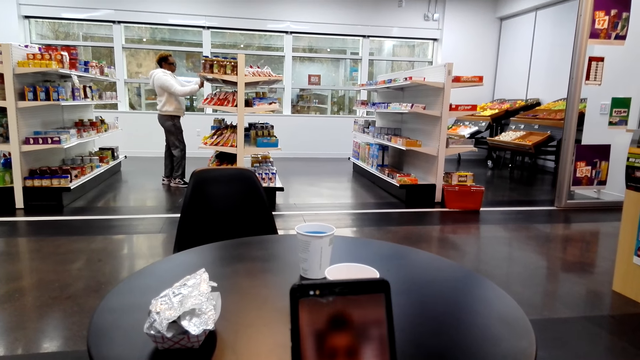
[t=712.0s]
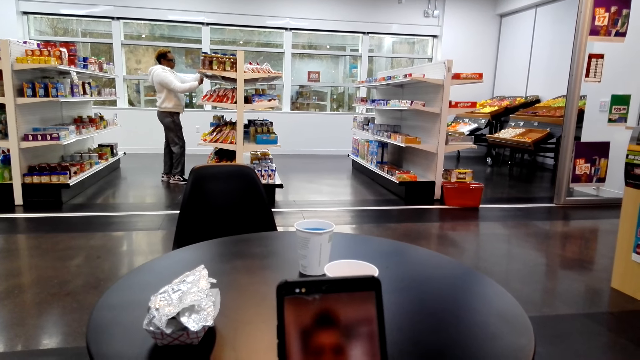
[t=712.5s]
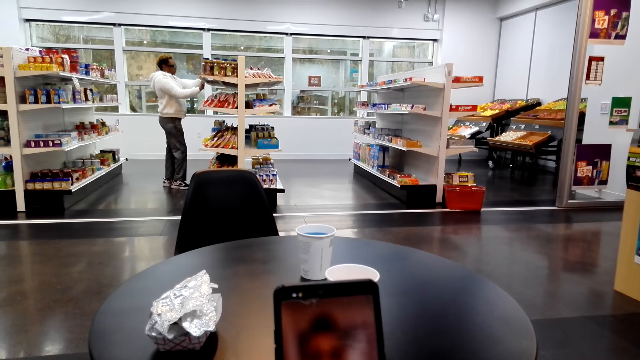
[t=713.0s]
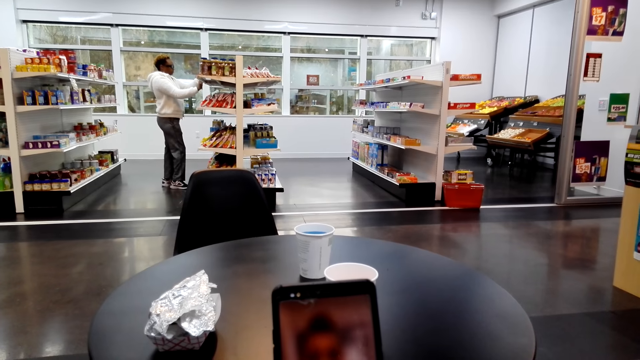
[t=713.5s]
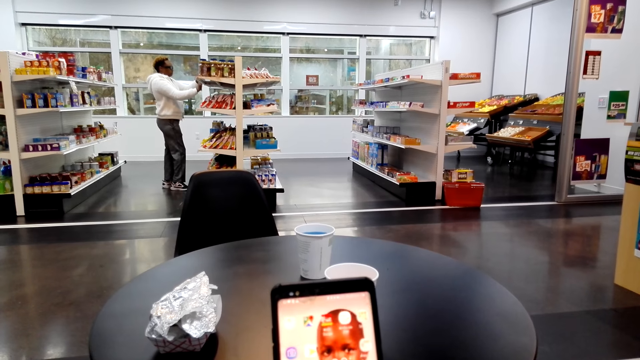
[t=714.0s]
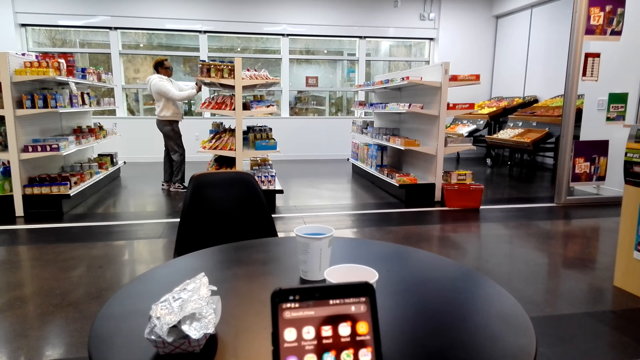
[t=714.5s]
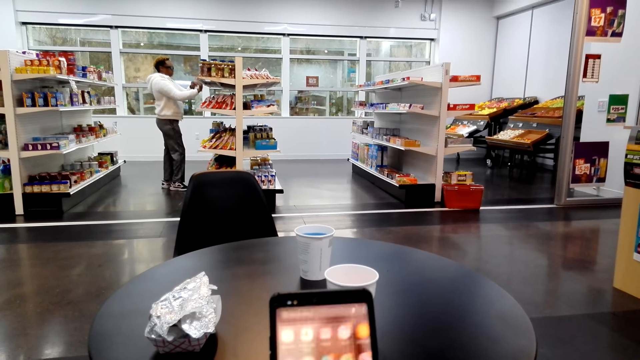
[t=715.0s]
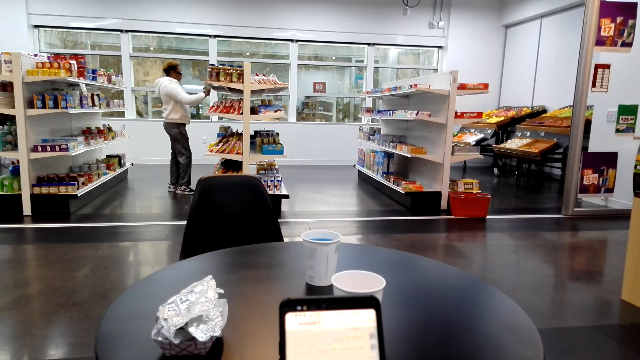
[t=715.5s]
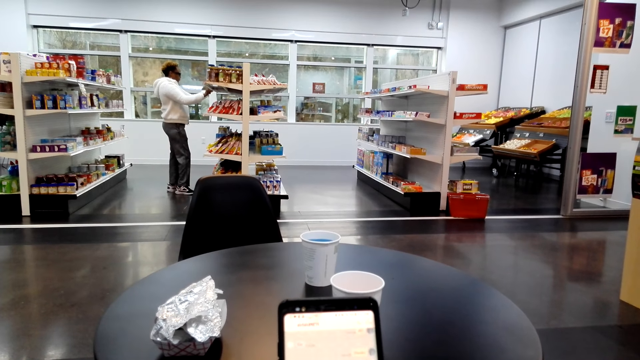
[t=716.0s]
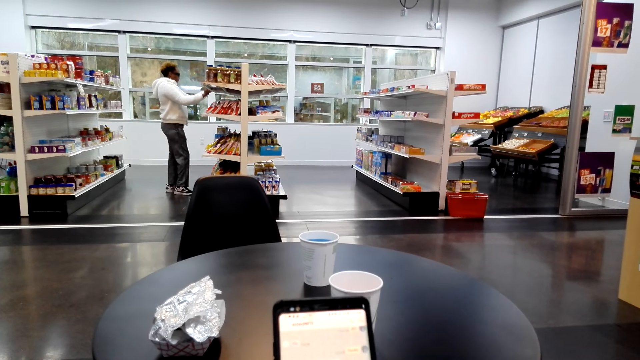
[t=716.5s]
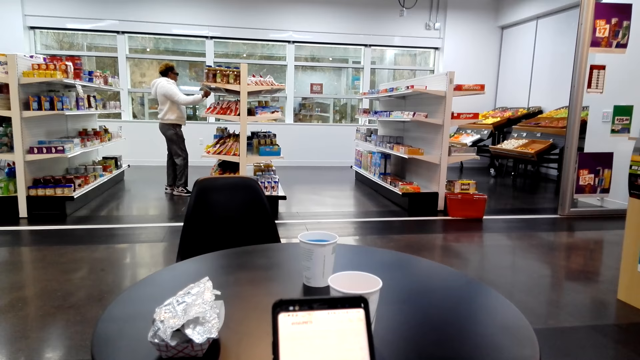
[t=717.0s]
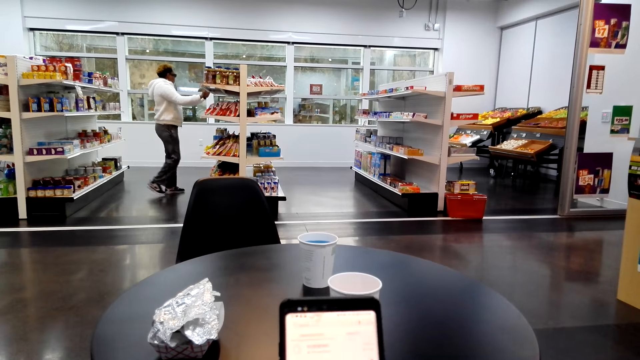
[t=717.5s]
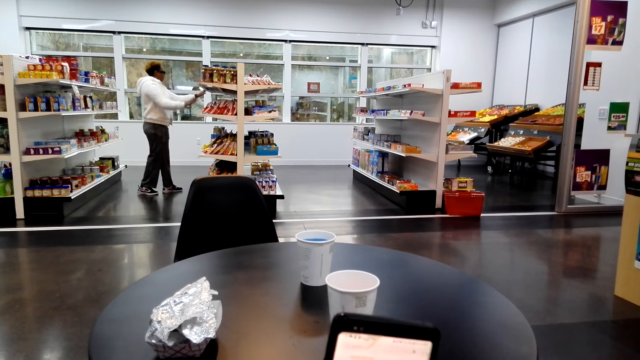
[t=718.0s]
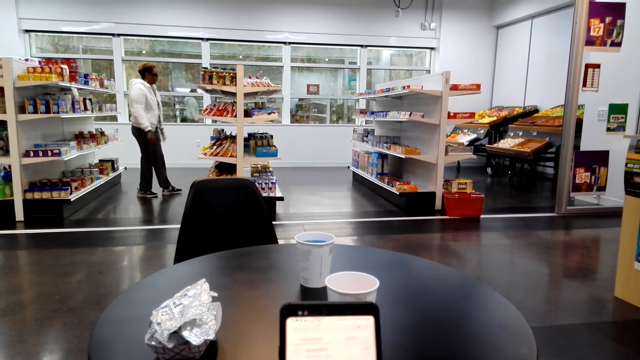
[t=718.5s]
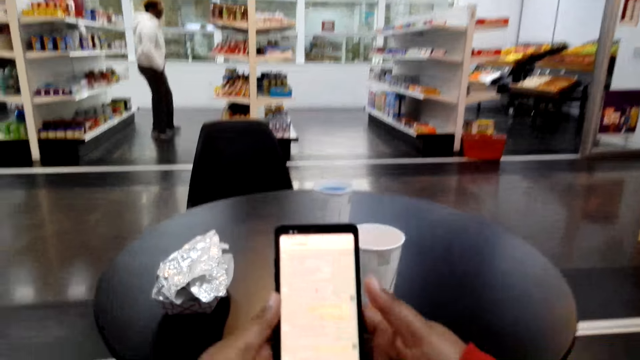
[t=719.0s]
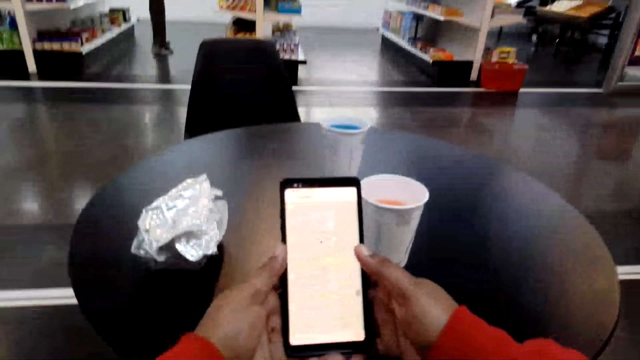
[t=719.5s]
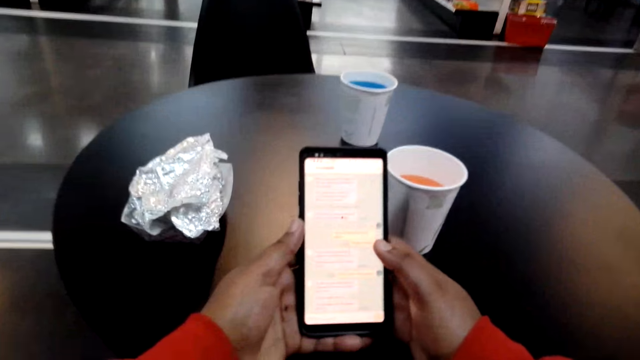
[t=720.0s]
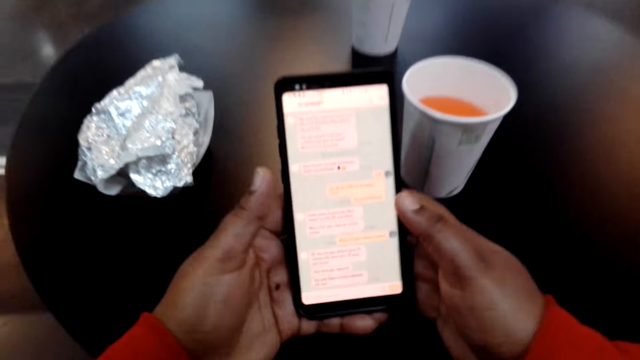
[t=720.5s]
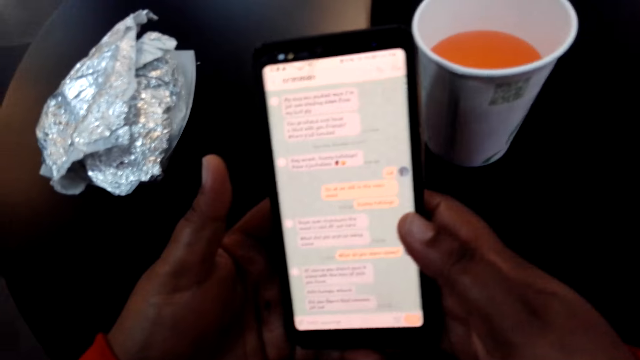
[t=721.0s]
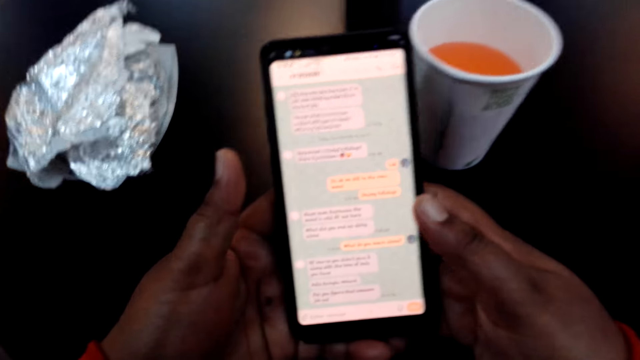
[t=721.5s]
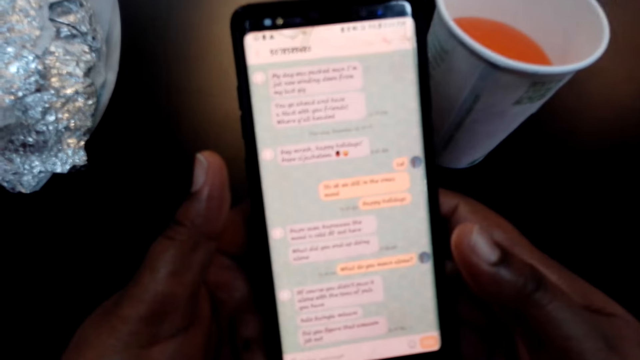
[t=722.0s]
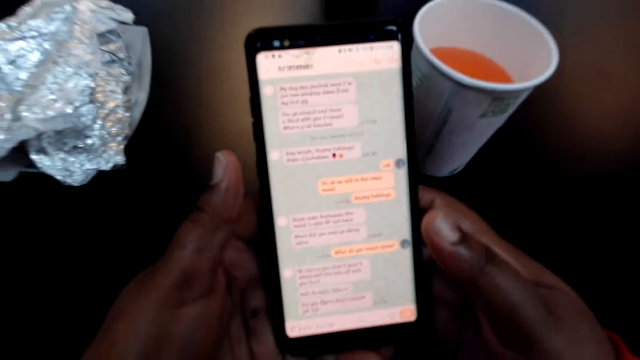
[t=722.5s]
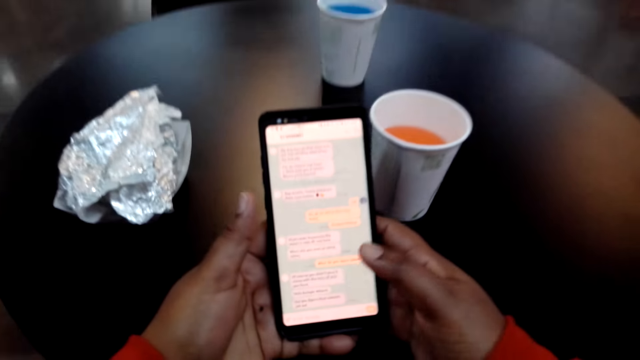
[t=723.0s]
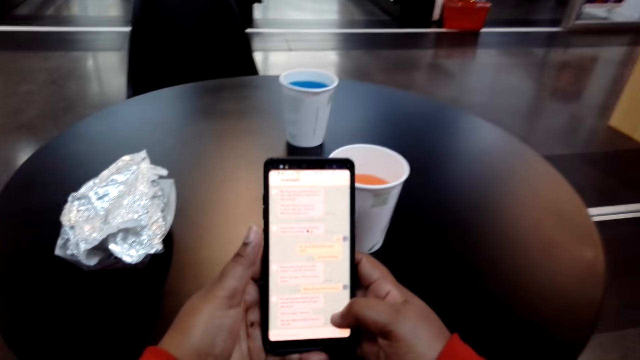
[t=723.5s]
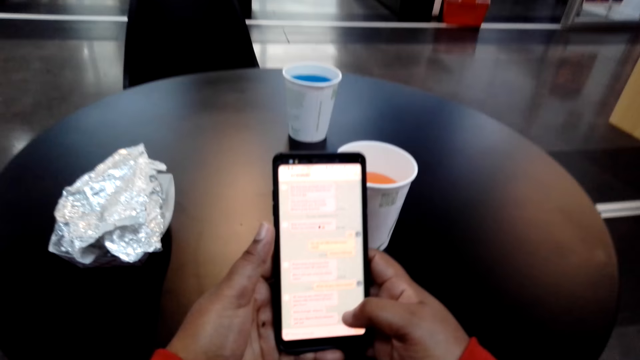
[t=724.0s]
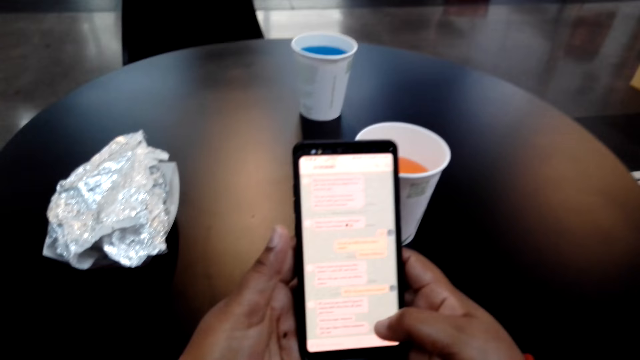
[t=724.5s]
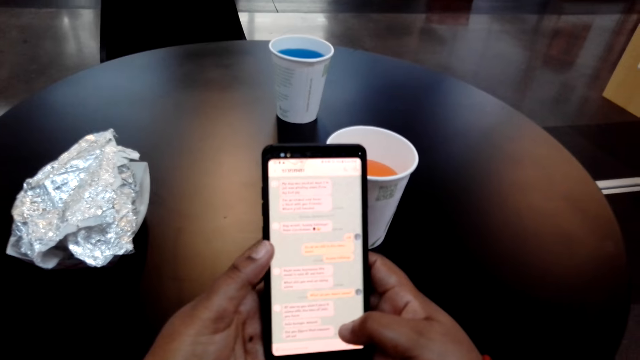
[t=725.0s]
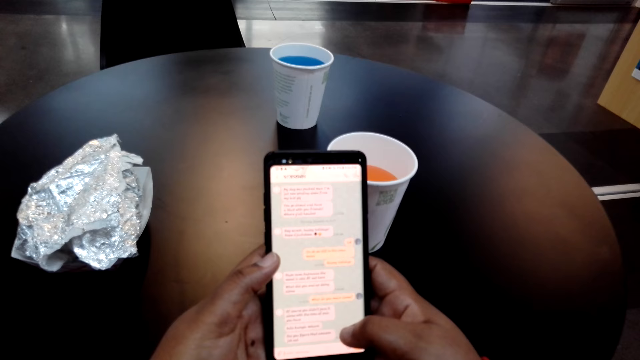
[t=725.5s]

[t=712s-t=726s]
The camera wearer reads messages from the phone.

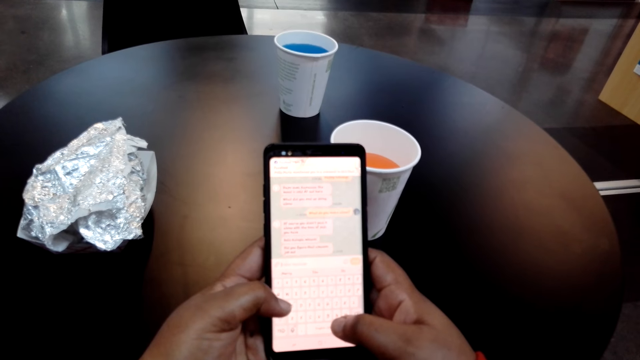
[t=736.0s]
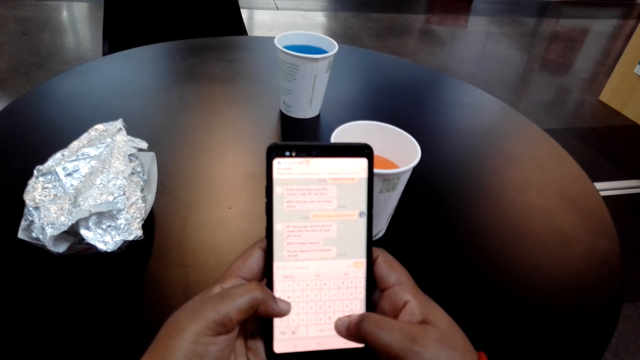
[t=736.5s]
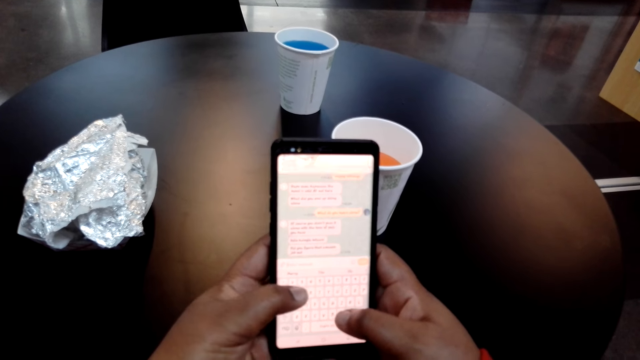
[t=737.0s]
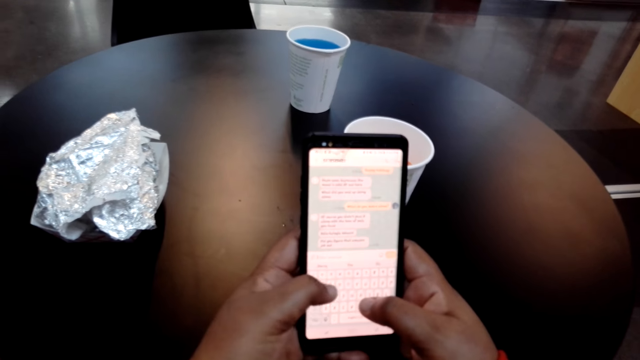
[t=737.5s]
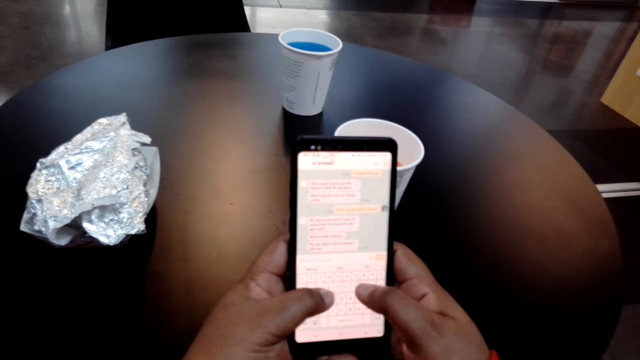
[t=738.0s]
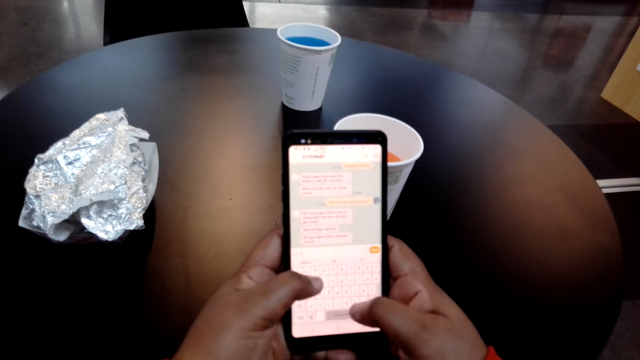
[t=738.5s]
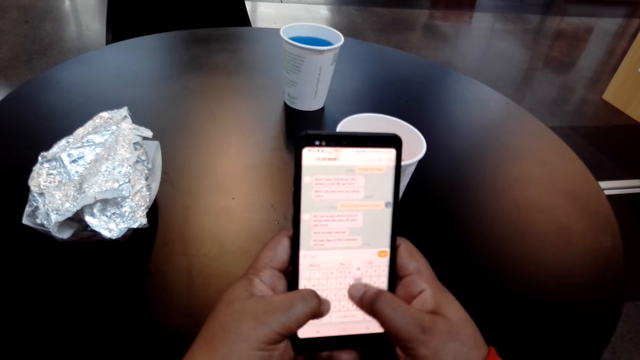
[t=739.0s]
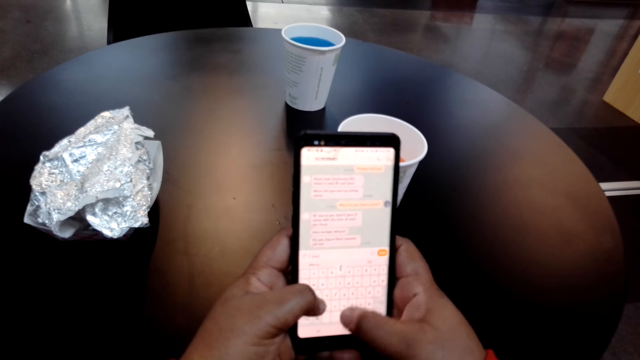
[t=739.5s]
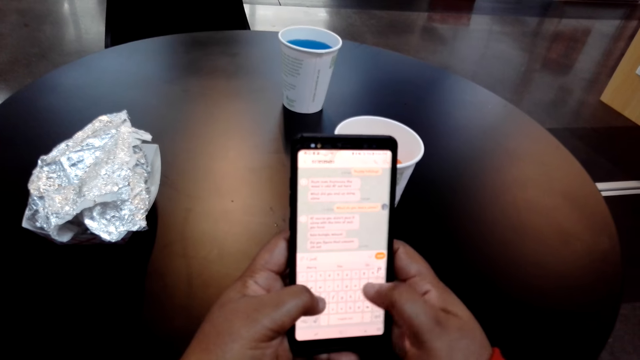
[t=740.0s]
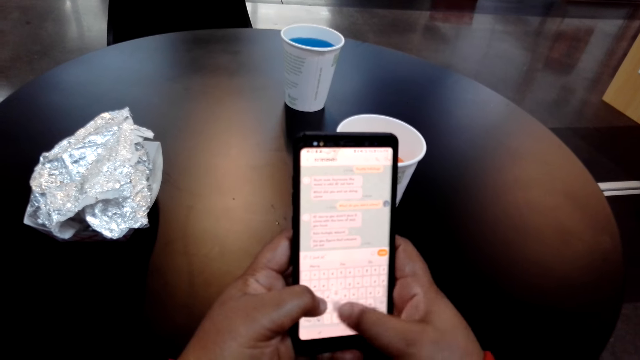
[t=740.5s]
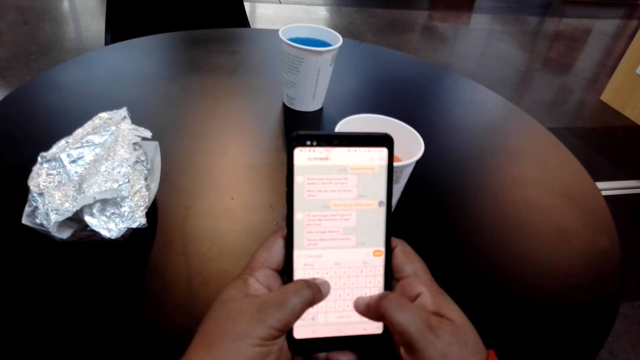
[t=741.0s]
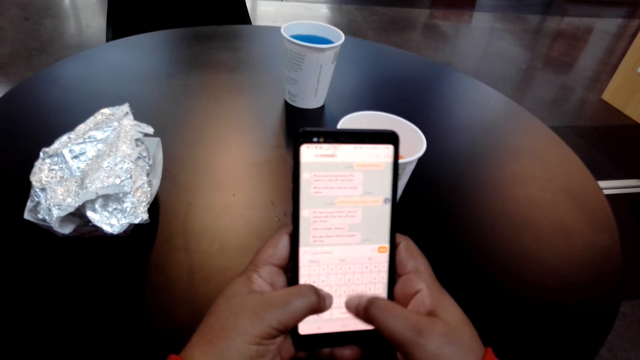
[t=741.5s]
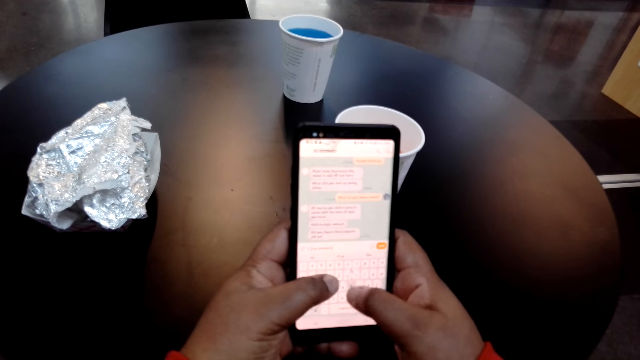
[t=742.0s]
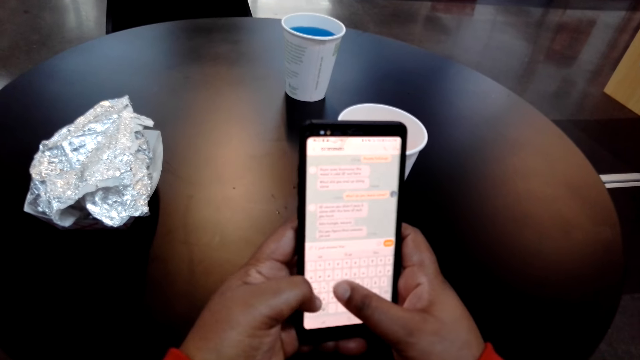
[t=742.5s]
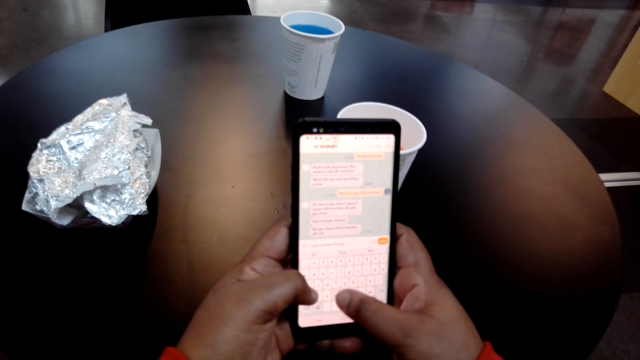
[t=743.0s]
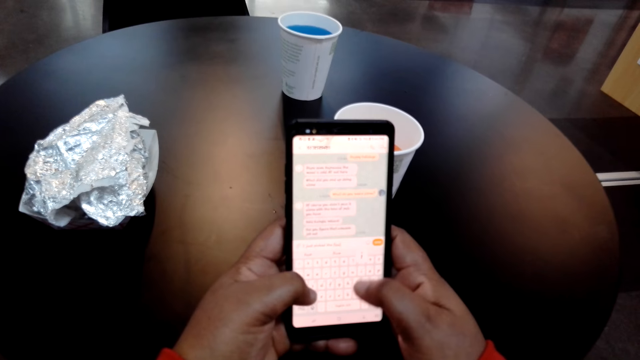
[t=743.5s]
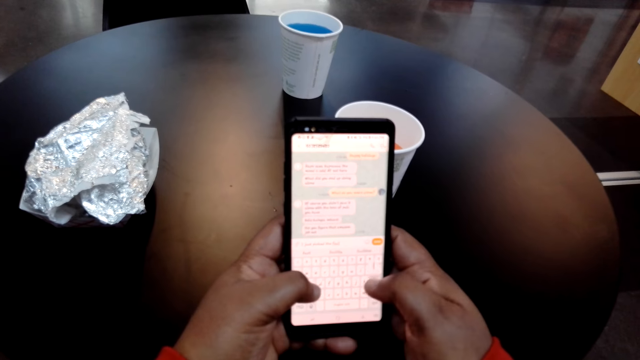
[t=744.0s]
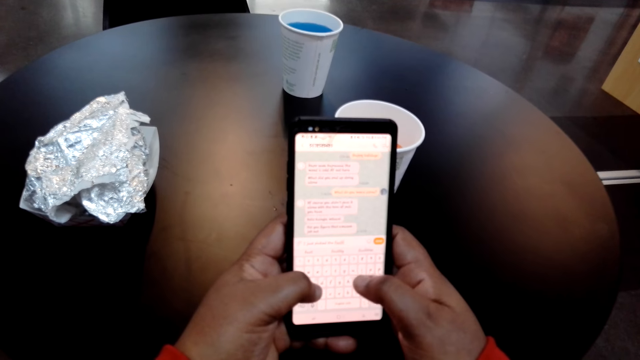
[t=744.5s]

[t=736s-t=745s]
The camera wearer types a message on the phone.
